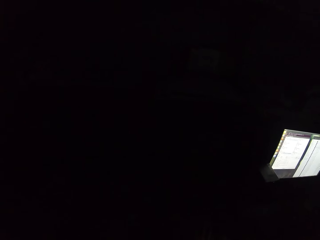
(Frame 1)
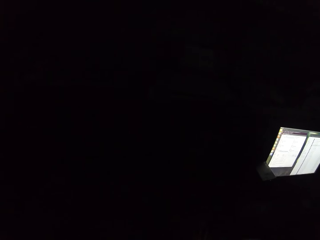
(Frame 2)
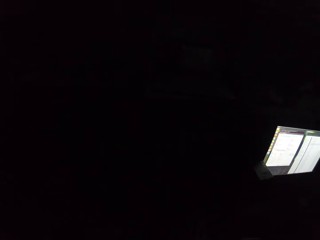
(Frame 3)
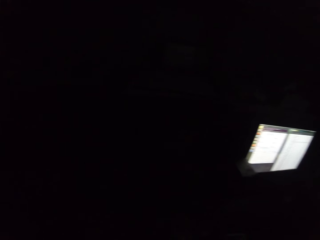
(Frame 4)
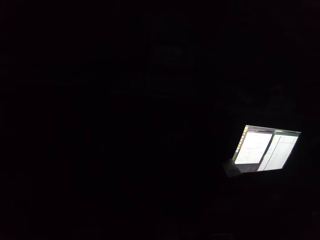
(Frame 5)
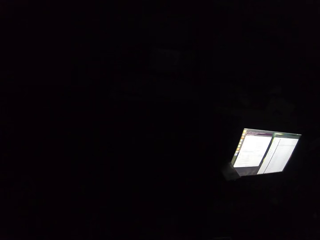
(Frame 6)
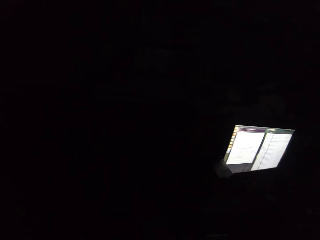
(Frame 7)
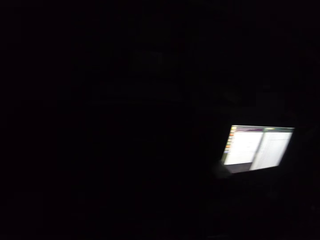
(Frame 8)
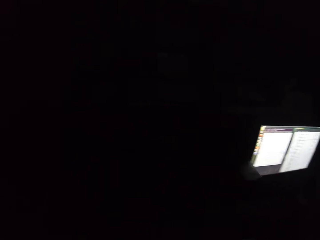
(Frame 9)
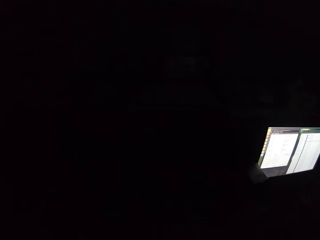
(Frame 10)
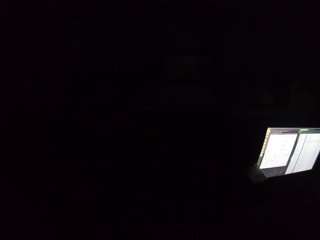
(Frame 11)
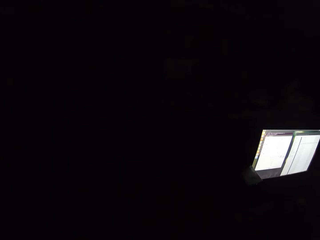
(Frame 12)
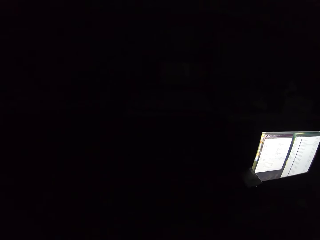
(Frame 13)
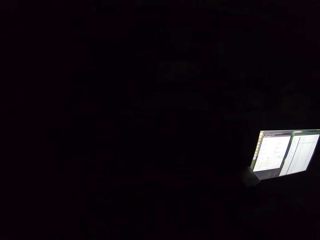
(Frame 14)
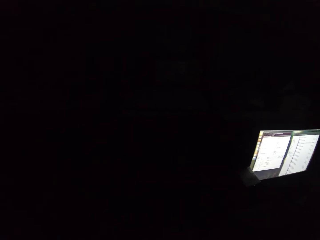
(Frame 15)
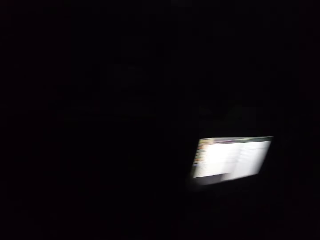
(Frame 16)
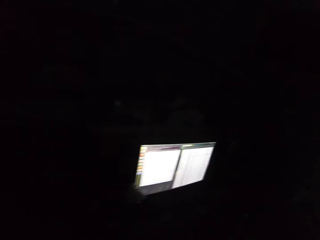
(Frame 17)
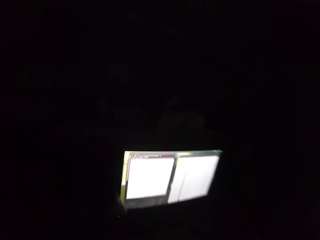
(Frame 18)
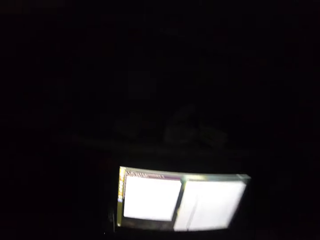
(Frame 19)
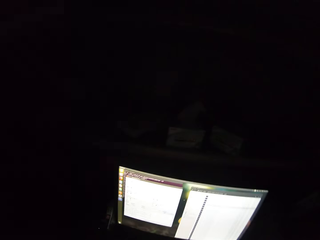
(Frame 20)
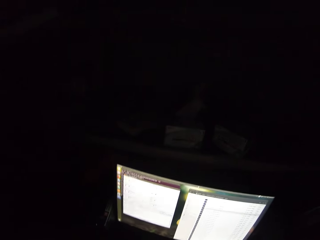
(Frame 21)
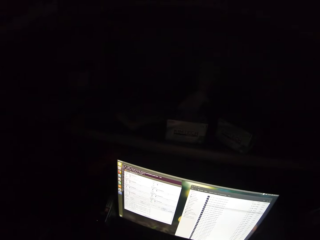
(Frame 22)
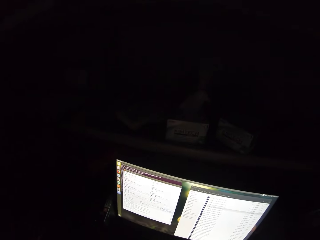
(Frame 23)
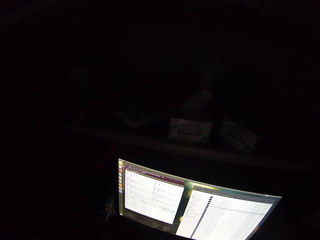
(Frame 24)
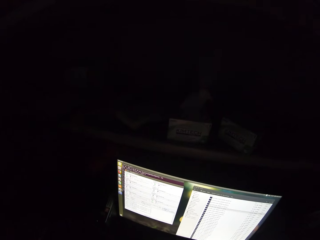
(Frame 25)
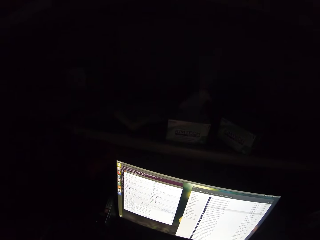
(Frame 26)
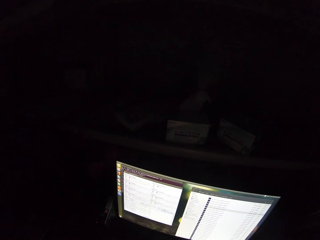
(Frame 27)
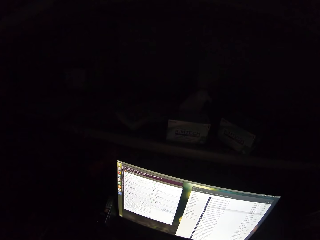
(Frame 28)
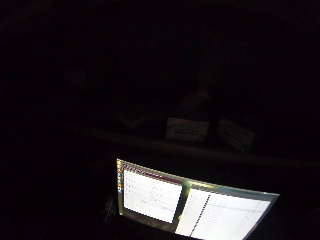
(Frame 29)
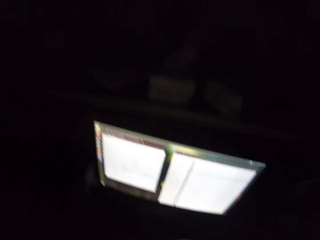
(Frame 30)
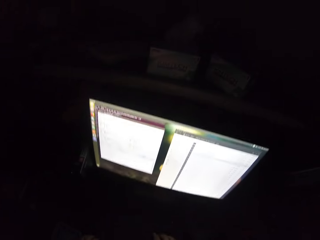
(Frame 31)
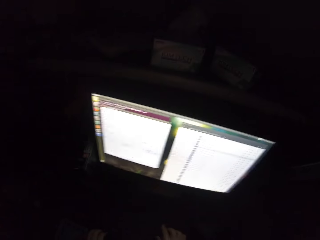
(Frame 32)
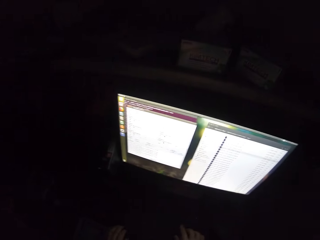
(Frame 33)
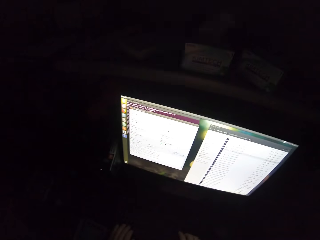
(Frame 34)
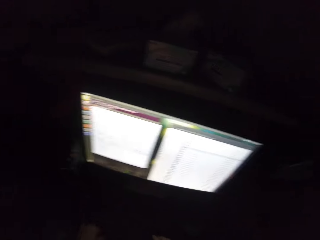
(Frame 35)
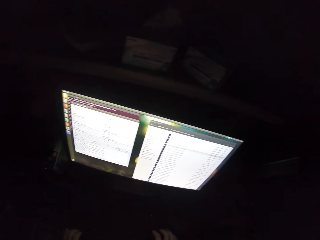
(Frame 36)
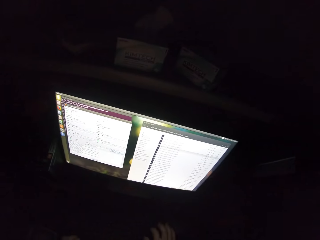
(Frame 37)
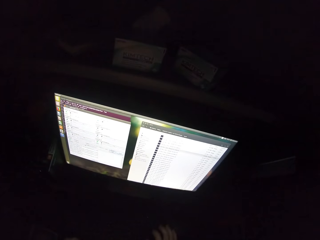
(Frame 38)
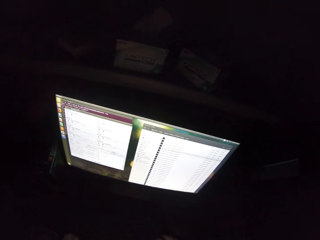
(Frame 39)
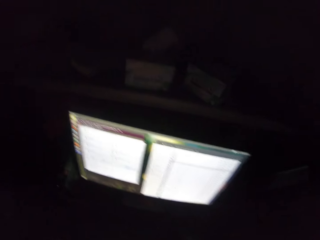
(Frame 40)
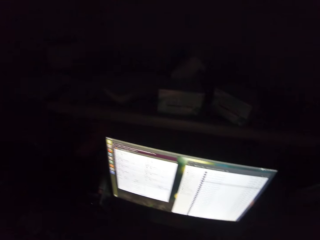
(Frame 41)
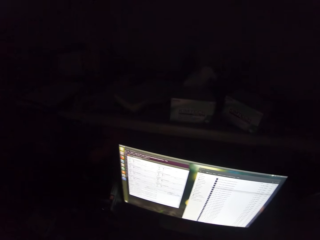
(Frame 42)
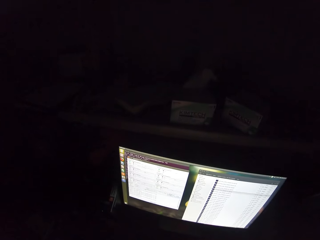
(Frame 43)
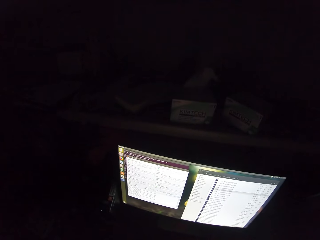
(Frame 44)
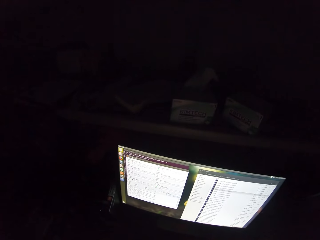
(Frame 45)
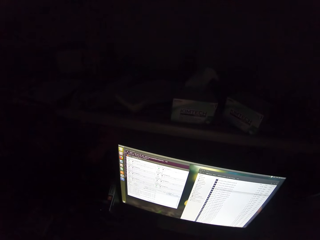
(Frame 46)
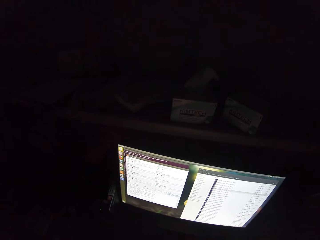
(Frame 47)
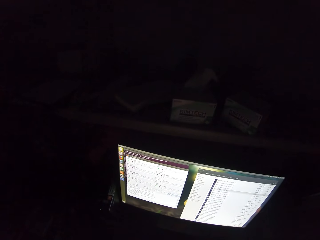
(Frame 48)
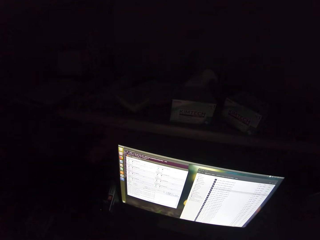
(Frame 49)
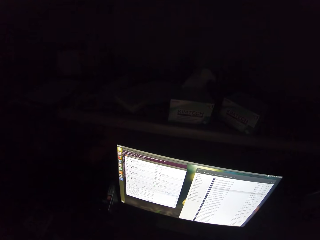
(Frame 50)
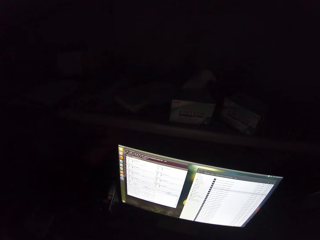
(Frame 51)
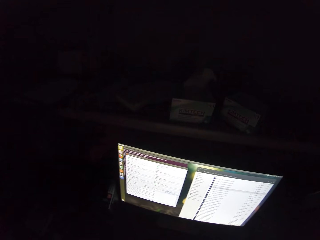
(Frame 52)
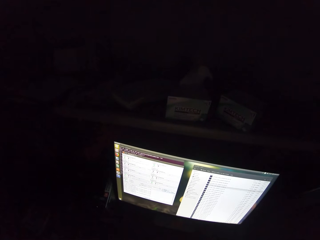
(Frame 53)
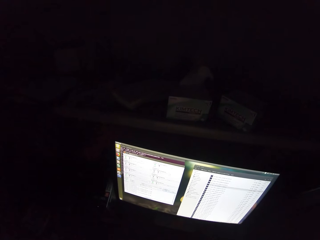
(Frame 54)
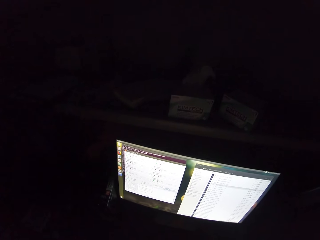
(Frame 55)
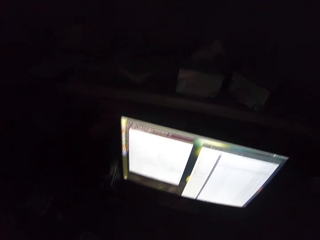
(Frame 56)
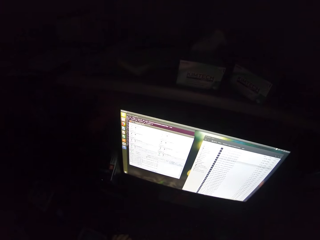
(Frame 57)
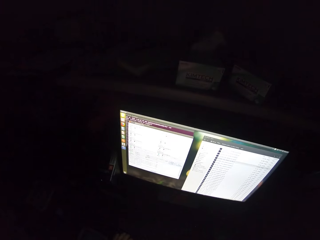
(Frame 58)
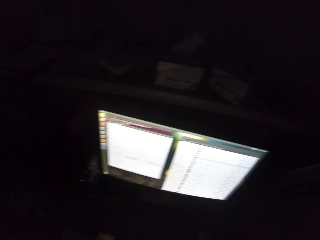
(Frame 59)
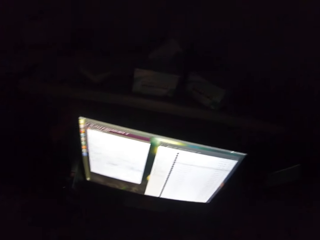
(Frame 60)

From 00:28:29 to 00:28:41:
The camera wearer stares at the computer.

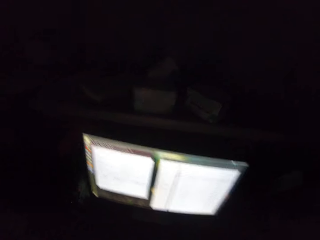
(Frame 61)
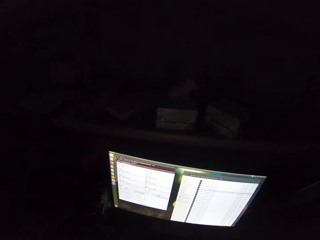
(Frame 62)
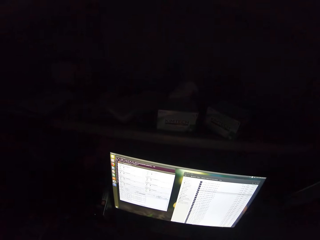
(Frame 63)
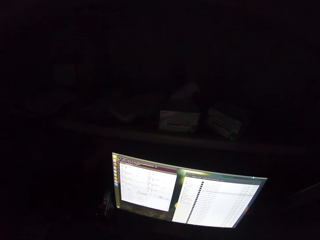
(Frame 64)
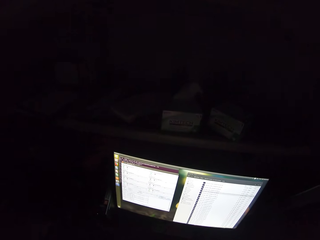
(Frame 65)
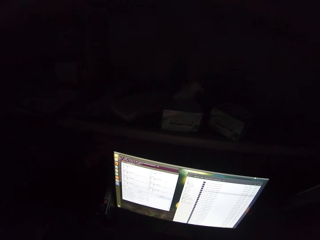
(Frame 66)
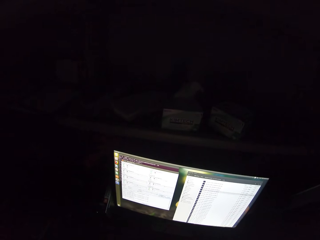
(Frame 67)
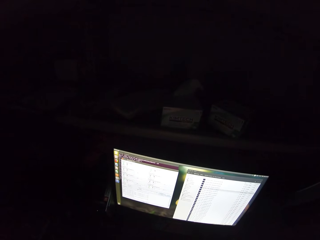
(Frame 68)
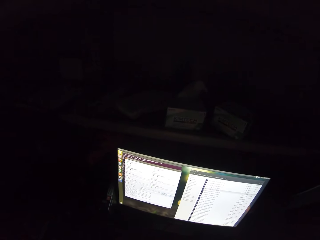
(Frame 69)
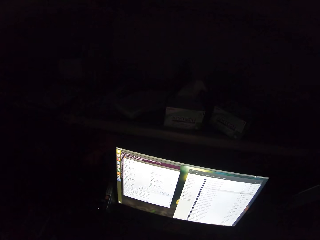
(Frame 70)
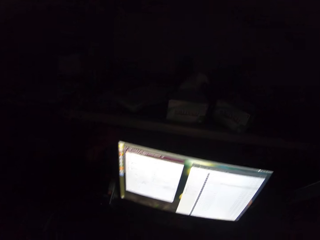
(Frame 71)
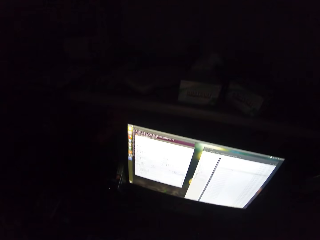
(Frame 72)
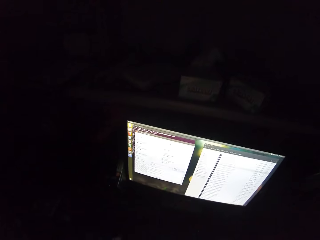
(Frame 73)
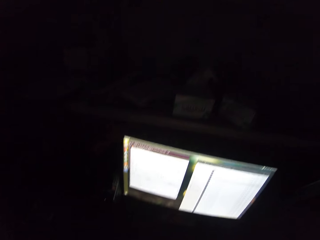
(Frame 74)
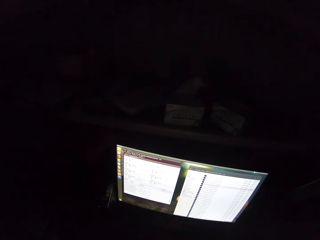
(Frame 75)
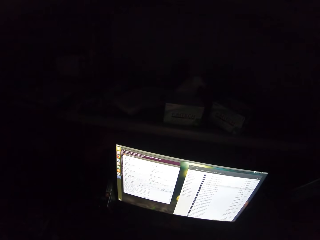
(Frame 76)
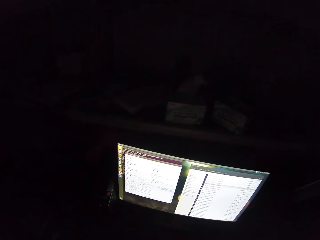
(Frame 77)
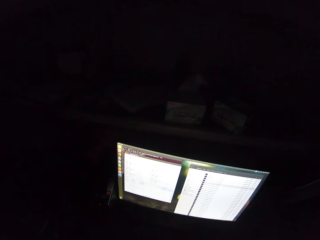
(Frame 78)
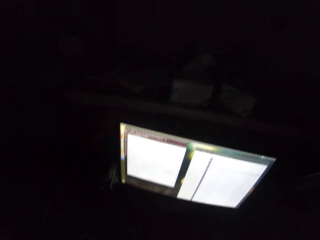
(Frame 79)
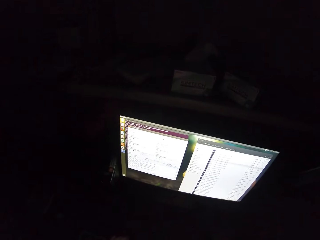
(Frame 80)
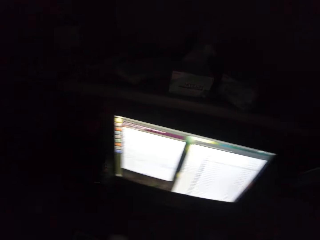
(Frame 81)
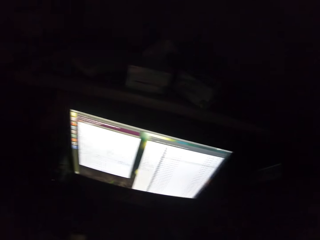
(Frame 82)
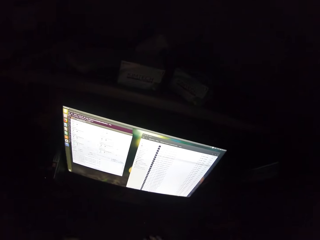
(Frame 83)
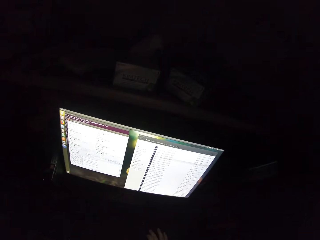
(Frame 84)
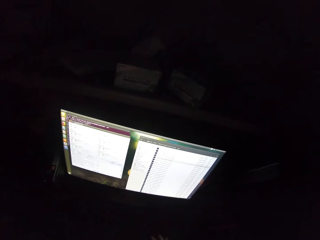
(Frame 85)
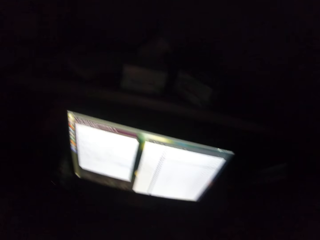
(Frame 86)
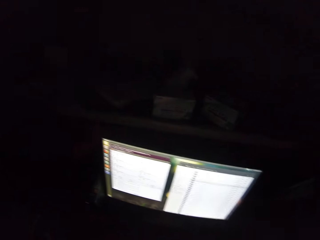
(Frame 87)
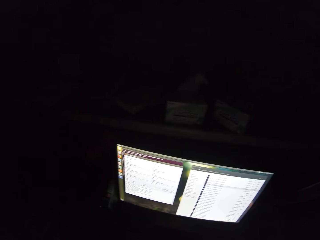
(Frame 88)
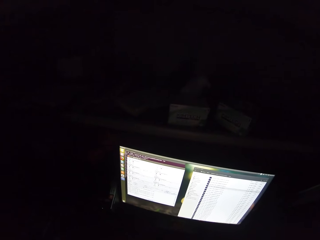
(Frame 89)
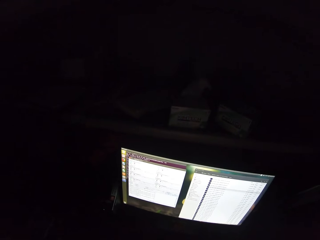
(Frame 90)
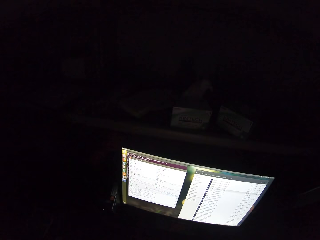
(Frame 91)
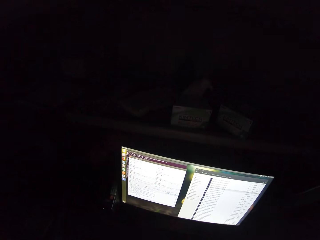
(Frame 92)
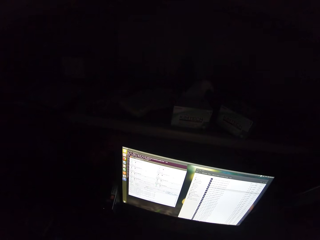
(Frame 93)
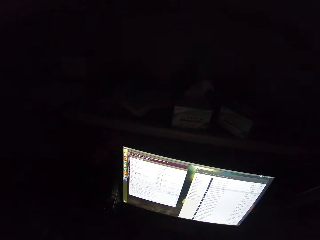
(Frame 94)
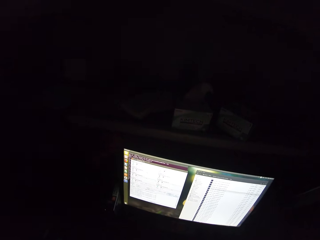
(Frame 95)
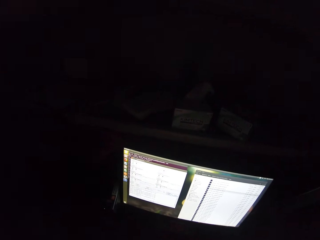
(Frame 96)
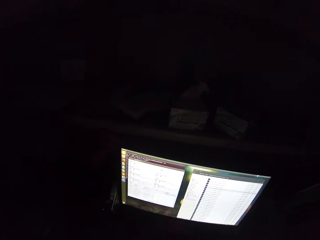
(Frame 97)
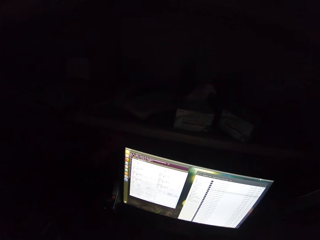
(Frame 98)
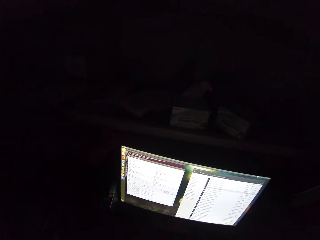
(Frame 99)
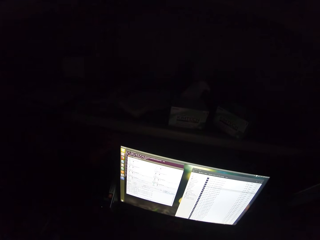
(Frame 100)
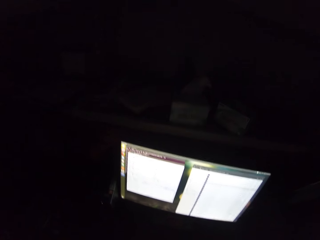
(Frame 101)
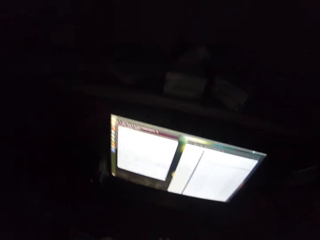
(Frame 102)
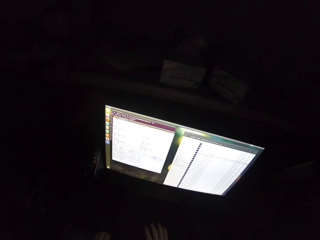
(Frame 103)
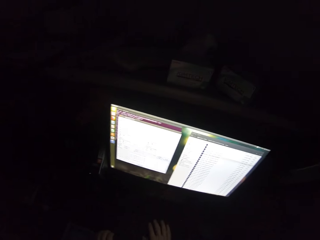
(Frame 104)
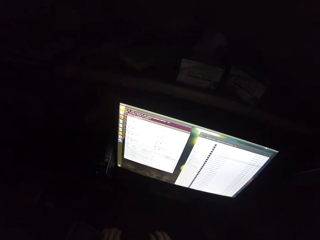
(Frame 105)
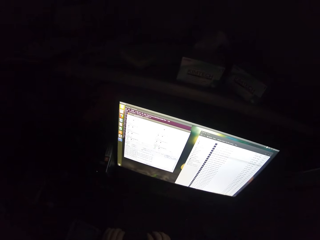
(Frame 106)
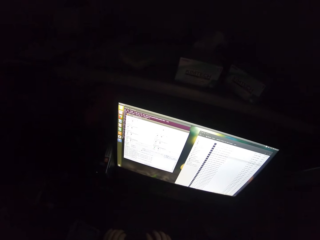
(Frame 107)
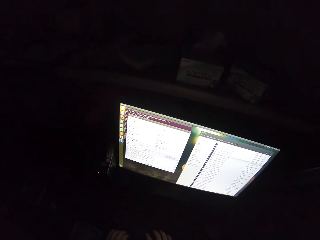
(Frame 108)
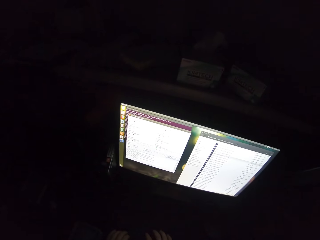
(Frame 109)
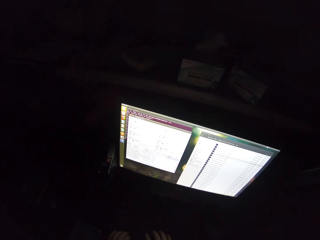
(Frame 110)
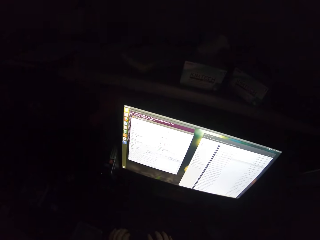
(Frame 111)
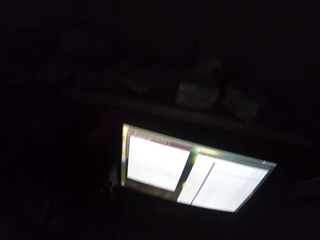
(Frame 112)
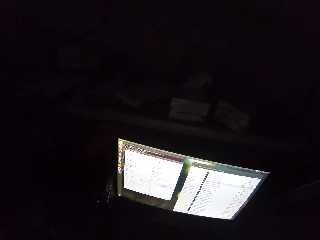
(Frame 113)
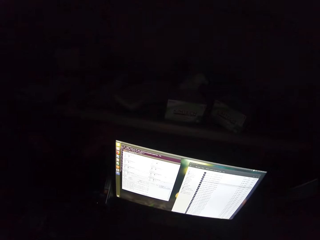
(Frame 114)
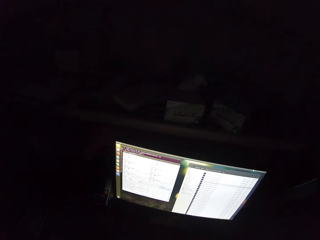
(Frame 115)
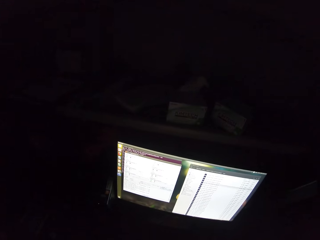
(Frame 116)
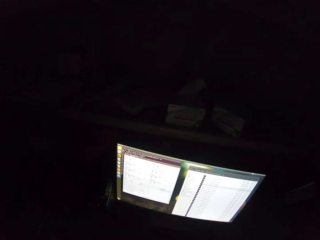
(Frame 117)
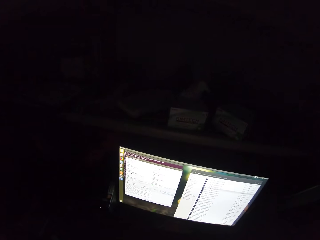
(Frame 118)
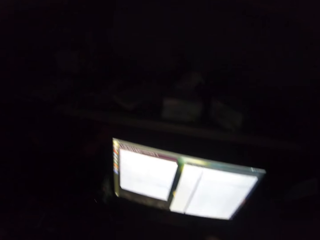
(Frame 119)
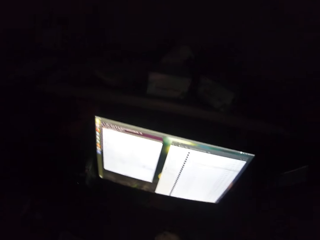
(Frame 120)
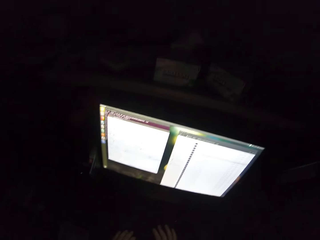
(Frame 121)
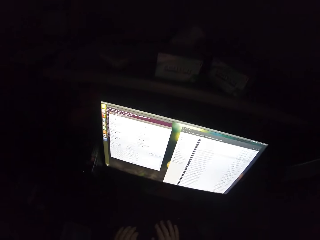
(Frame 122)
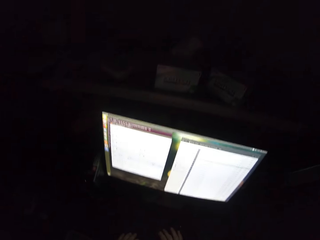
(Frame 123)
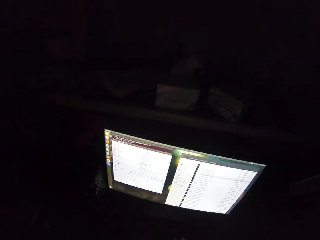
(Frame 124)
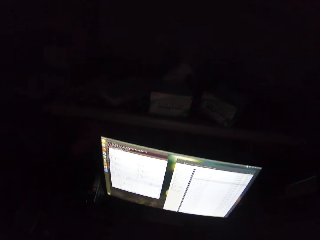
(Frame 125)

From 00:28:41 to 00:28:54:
The camera wearer scrolls the computer.
